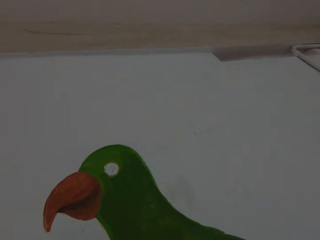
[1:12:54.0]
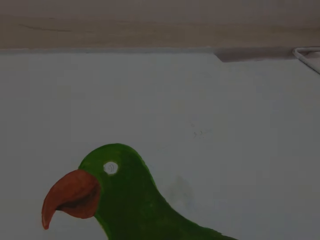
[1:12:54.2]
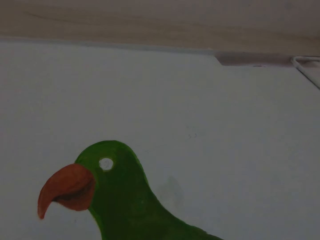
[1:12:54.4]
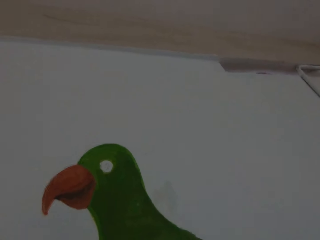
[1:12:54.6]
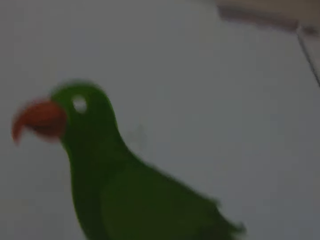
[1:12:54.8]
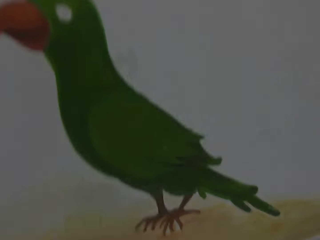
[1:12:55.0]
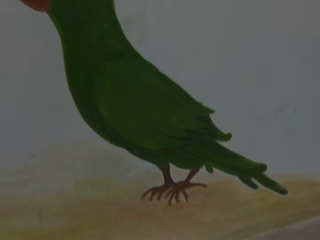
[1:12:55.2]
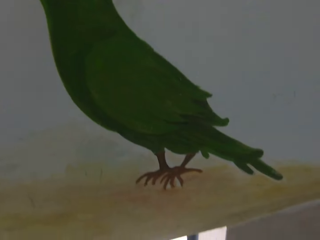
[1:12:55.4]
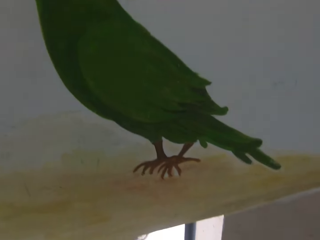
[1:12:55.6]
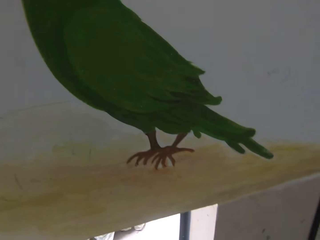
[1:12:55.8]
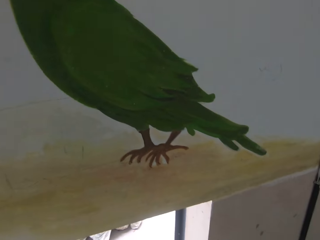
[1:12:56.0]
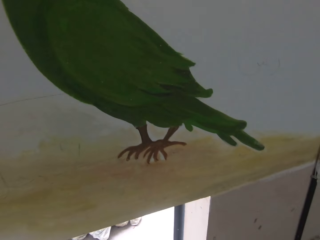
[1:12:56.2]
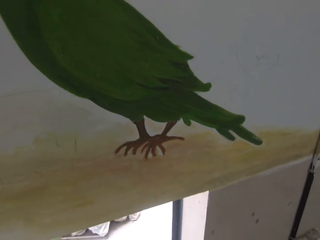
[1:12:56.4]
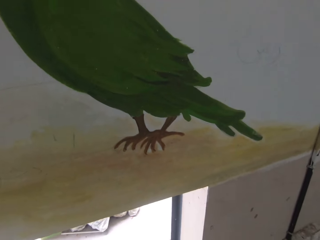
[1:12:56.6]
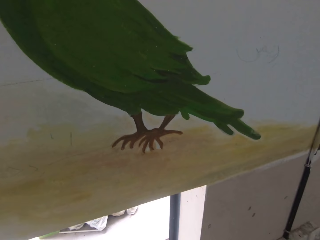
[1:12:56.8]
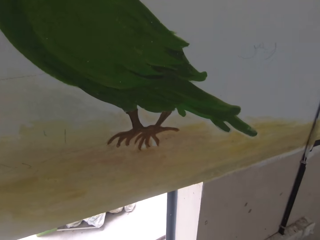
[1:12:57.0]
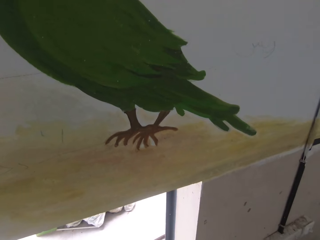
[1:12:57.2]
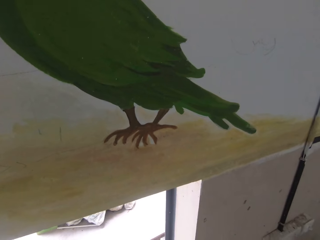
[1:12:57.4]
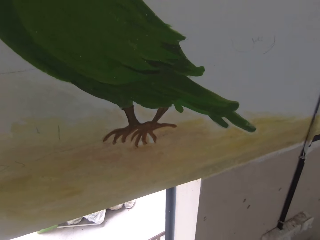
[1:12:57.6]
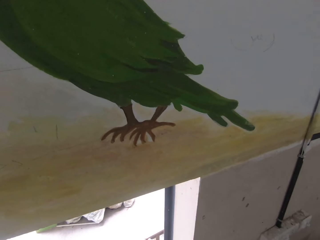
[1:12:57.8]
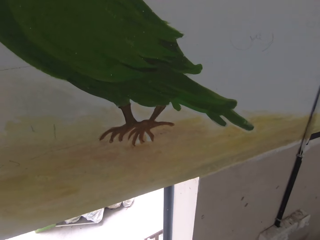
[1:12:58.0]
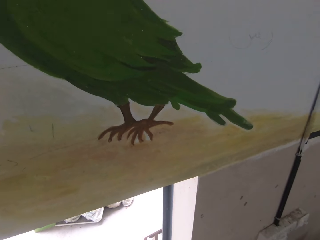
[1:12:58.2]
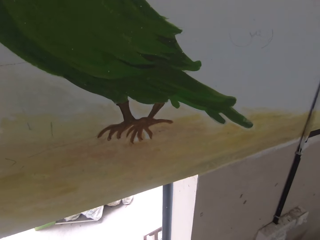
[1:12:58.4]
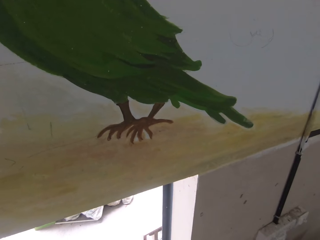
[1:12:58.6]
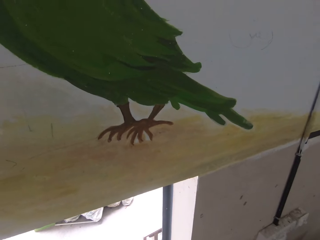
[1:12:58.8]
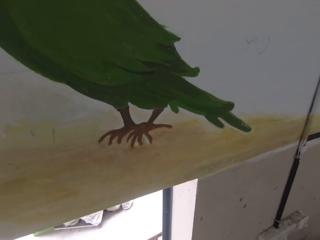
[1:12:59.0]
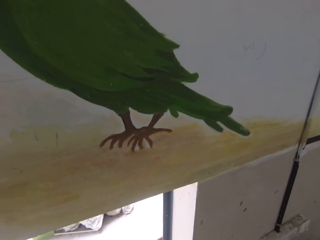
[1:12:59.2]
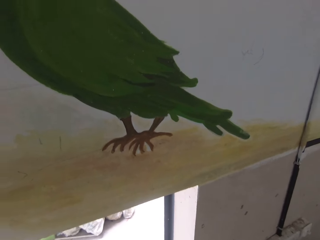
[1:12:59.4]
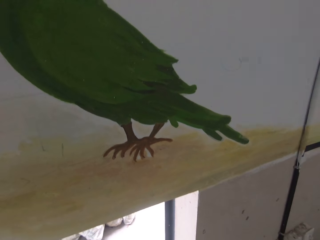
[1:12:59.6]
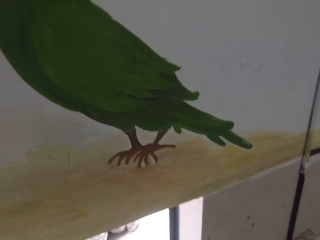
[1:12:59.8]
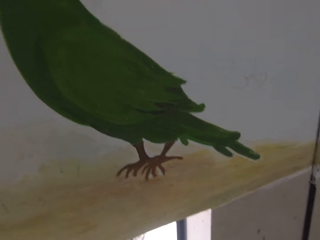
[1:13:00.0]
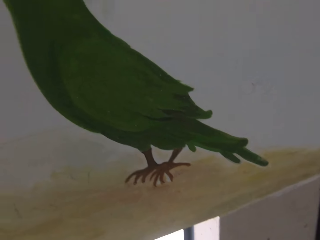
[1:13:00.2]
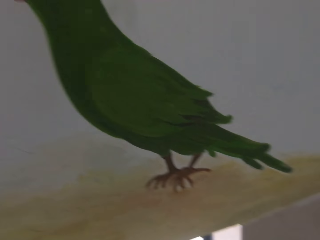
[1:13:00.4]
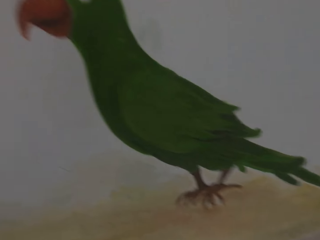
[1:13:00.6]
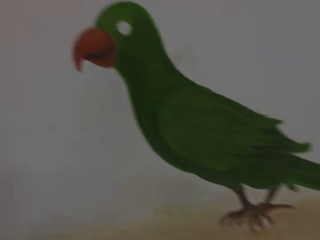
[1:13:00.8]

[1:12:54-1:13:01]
The camera wearer looks at a painting.

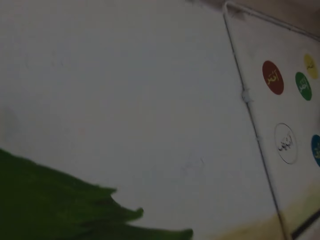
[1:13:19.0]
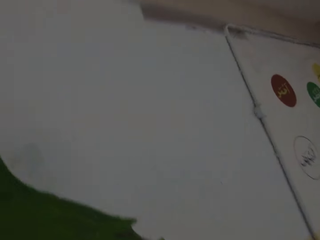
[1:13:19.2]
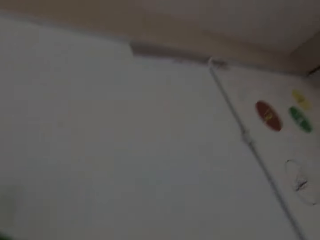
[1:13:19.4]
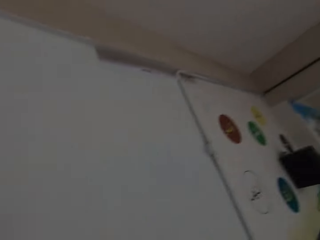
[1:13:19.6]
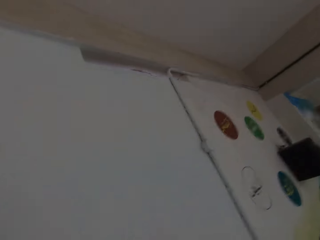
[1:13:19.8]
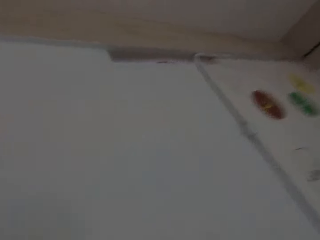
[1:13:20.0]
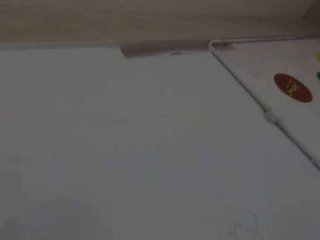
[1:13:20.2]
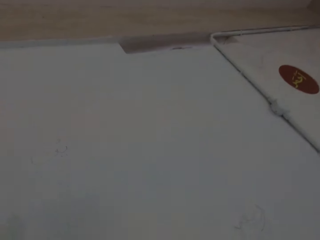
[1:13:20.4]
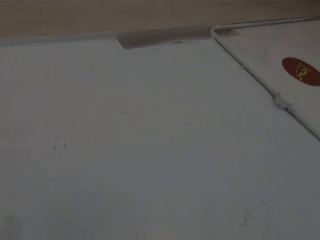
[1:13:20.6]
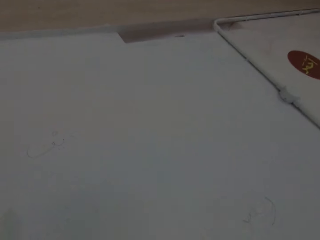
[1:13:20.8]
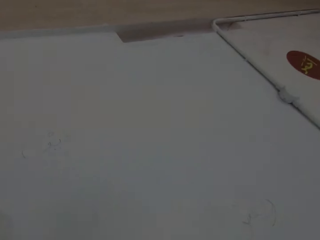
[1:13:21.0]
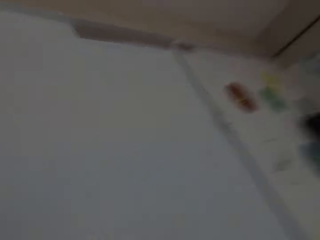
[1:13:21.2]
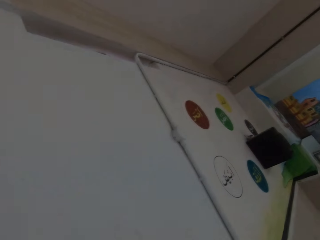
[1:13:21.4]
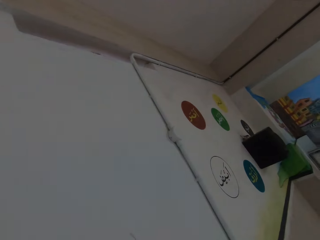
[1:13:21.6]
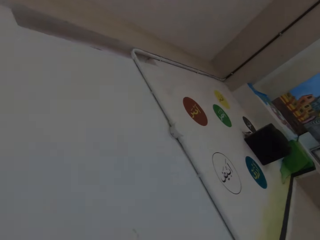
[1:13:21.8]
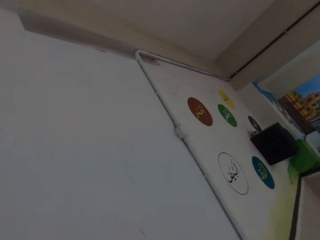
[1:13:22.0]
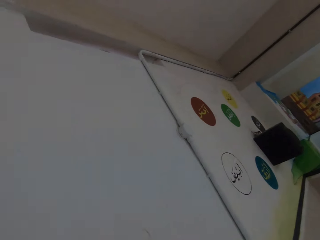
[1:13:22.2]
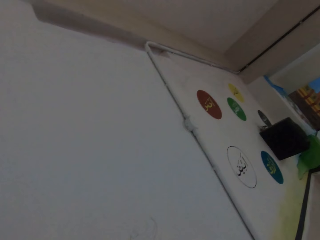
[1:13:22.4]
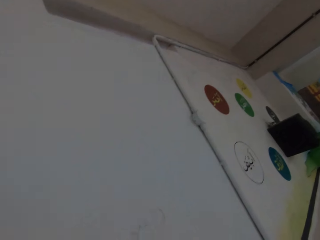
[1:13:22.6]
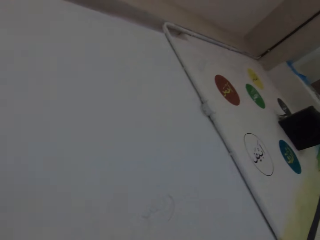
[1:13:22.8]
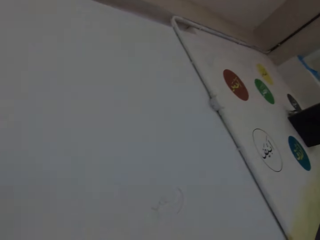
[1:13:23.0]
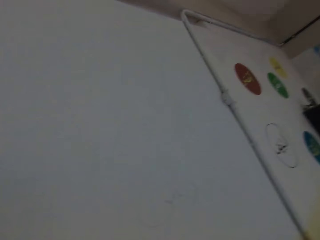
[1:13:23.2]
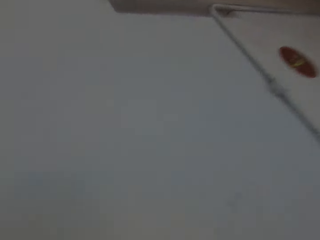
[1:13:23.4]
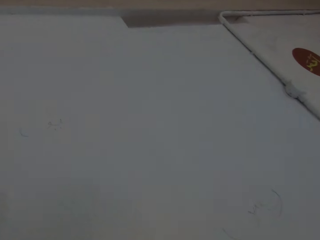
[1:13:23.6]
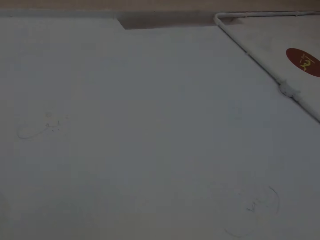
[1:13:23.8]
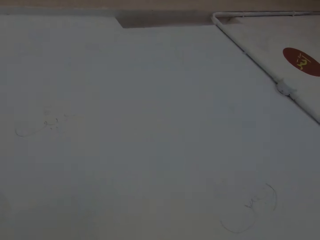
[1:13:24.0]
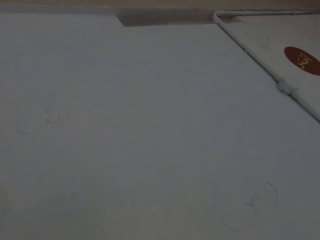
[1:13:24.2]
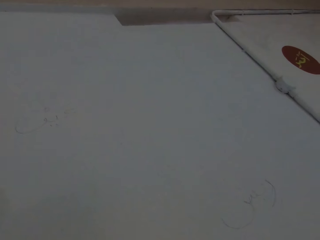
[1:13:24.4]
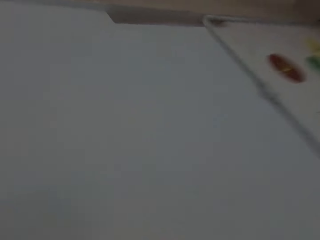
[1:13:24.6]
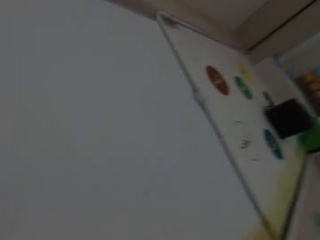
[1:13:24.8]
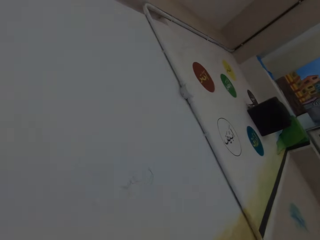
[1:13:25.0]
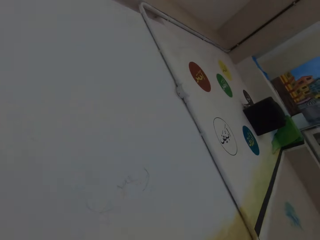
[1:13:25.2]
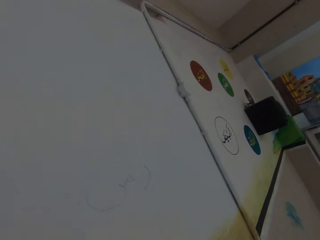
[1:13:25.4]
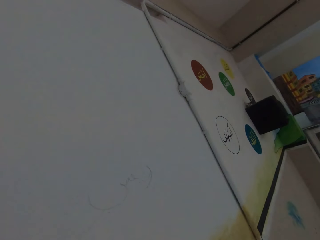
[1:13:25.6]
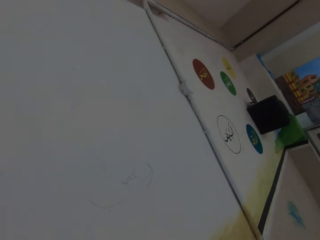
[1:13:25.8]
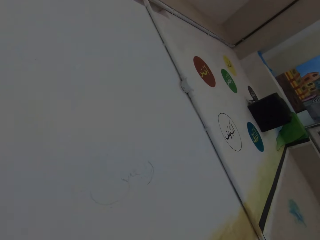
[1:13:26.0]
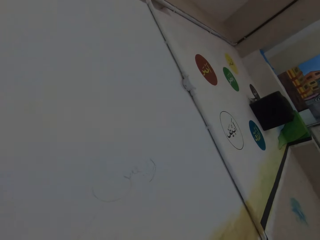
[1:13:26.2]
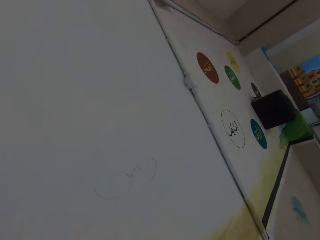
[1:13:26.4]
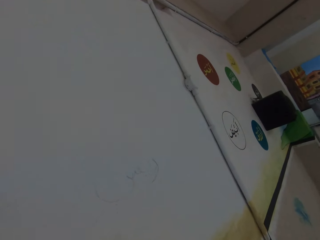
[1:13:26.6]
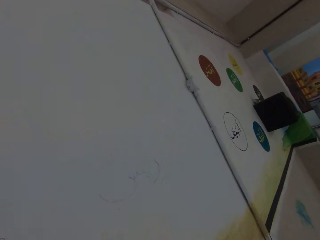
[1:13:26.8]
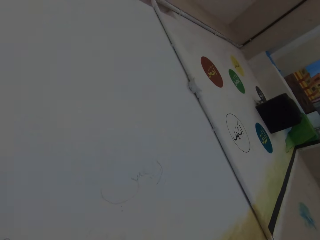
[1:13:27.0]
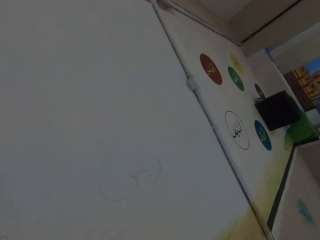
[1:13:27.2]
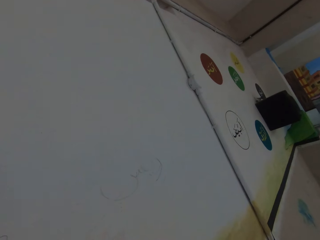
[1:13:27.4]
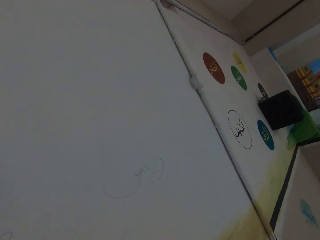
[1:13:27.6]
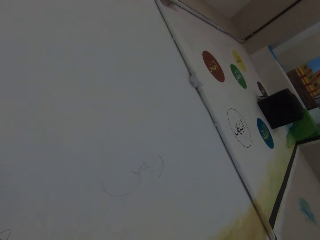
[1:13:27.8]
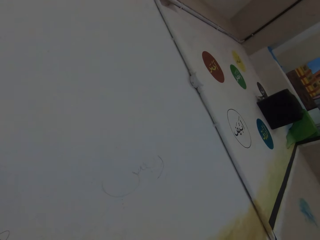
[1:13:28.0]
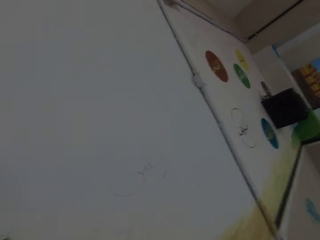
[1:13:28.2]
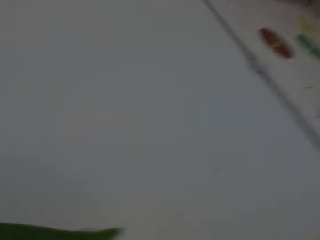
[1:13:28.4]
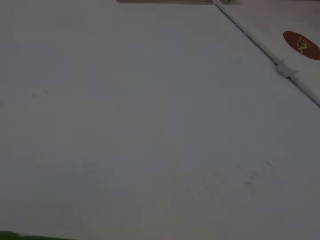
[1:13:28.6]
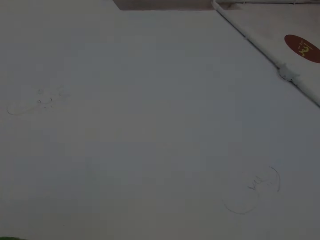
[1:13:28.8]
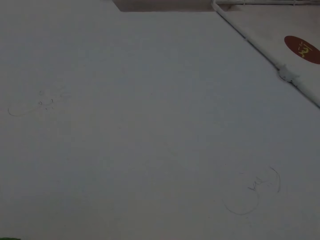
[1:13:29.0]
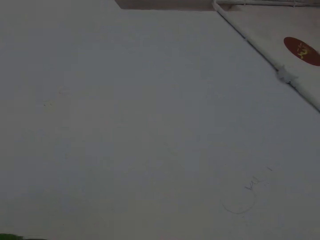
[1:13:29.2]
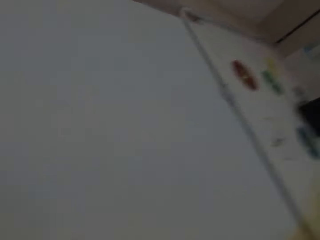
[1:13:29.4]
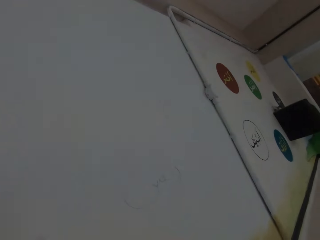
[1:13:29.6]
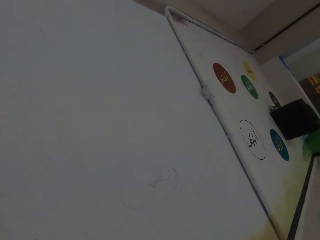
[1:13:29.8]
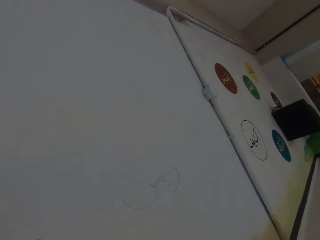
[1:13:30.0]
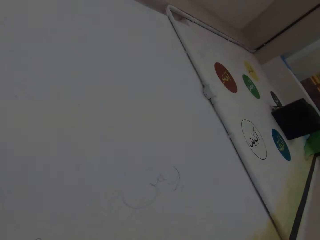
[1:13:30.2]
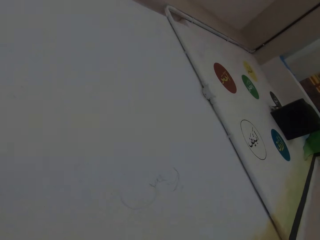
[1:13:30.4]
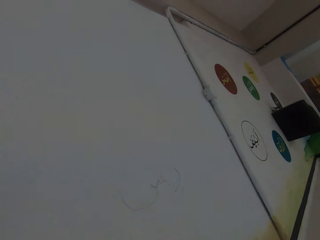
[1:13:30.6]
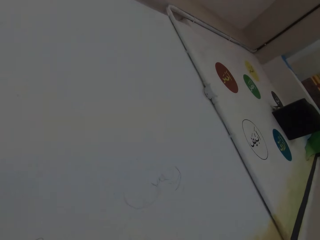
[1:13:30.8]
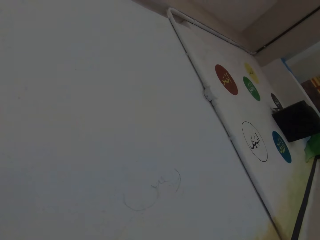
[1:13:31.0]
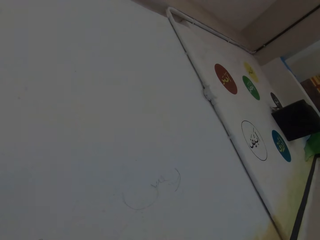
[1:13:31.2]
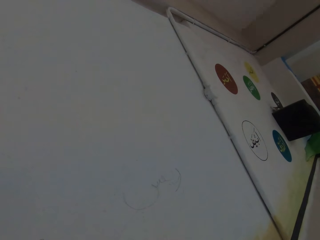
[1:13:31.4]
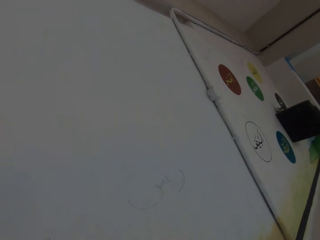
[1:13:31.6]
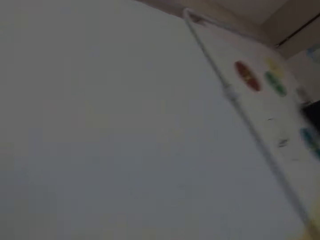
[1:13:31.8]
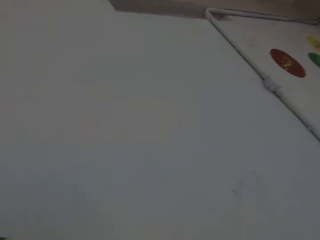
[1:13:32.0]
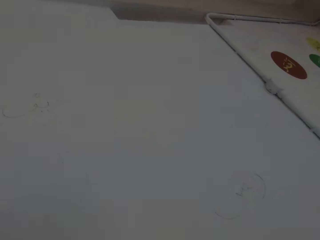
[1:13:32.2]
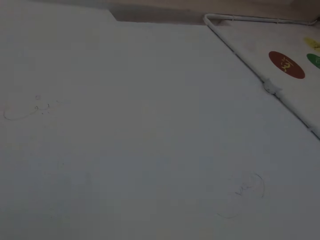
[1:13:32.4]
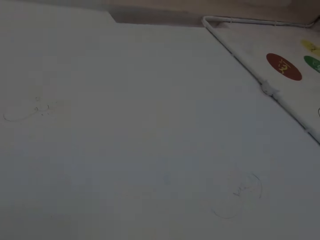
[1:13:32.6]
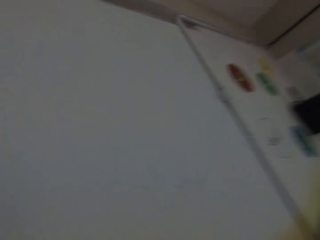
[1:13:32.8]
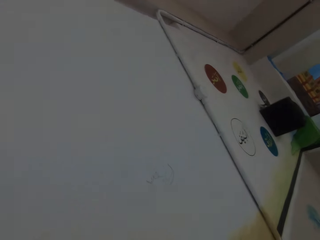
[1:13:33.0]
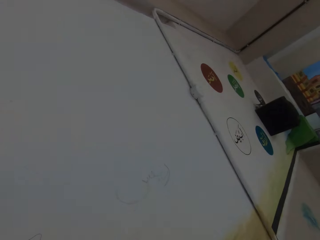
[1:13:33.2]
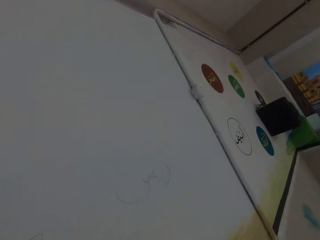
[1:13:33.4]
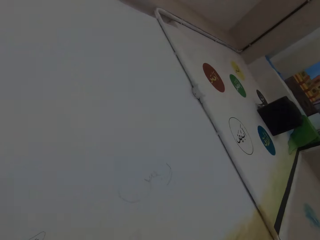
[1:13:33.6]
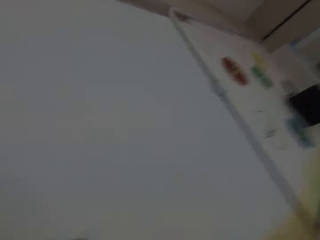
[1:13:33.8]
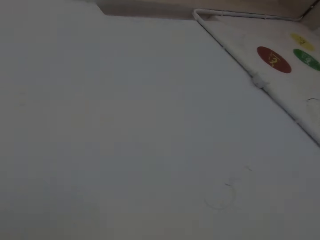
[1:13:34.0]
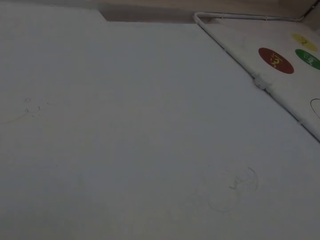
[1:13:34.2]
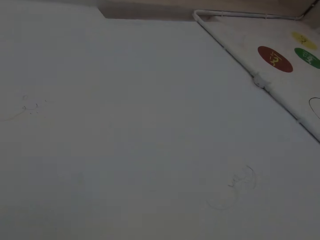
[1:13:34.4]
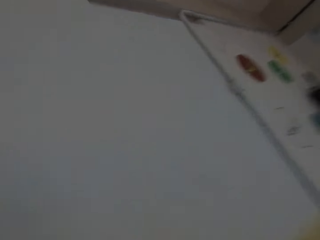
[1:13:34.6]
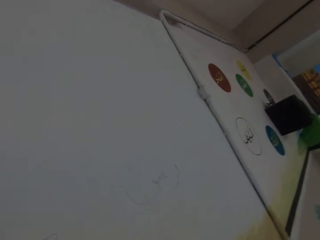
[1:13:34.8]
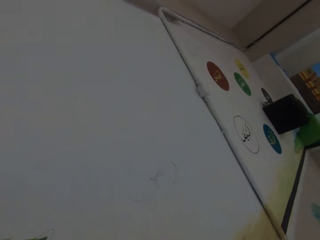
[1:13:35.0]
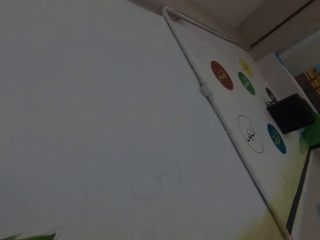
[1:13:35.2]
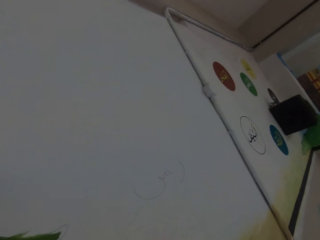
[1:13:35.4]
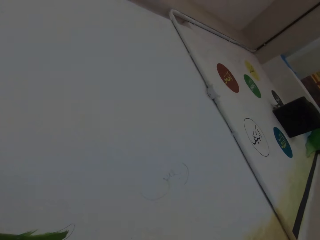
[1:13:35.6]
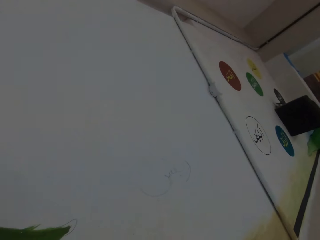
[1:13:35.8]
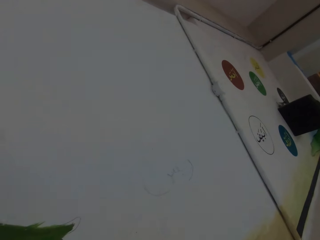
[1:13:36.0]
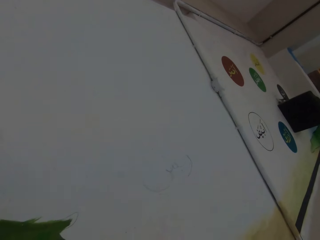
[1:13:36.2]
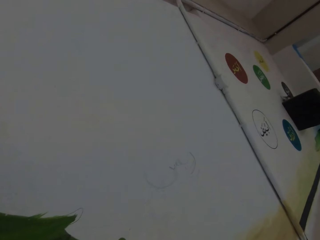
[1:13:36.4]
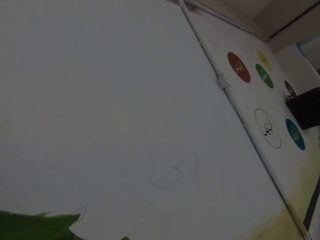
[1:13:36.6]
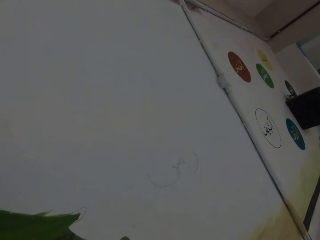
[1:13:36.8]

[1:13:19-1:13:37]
The camera wearer looks at a drawing board. They look at writings at the drawing board. They look at the drawing board. They look at the drawing board again. They look at writings at the drawing board. They look at the drawing board.
